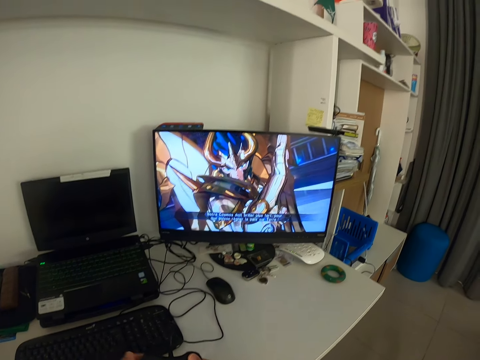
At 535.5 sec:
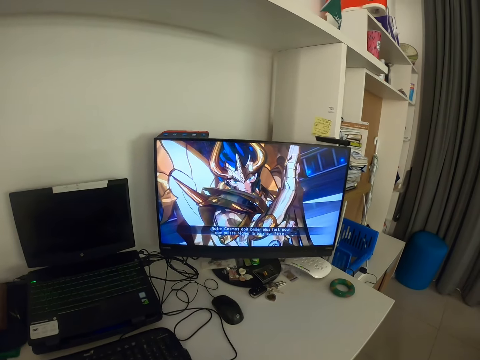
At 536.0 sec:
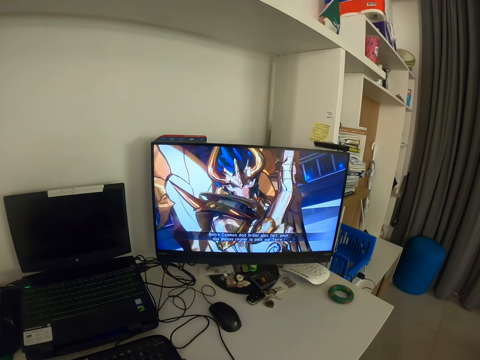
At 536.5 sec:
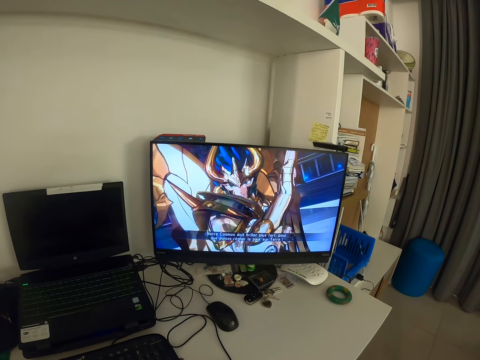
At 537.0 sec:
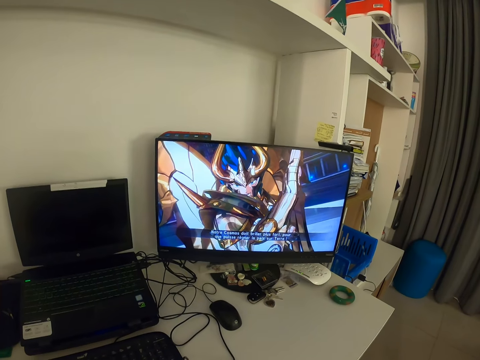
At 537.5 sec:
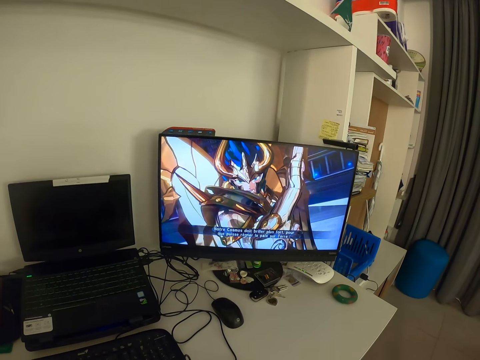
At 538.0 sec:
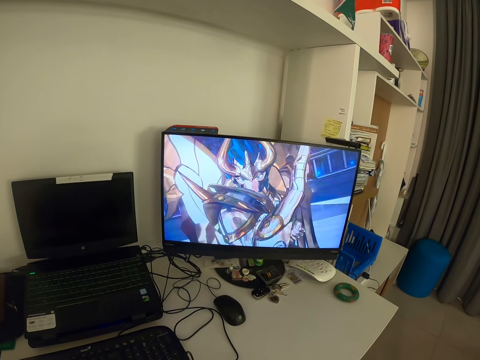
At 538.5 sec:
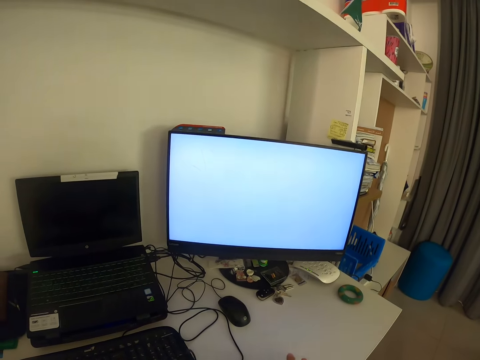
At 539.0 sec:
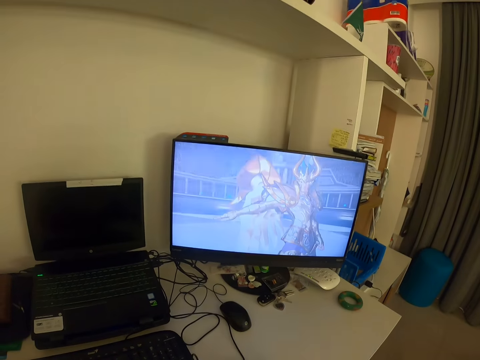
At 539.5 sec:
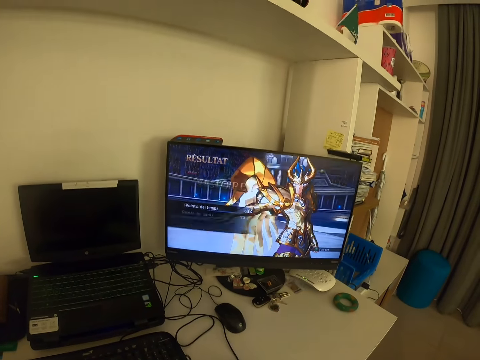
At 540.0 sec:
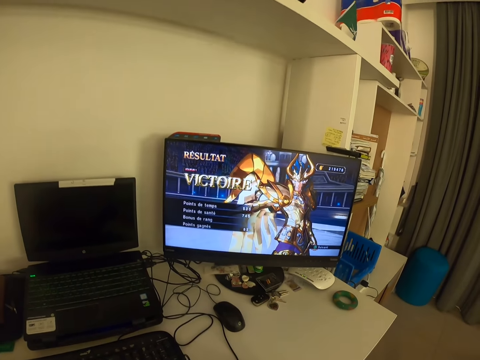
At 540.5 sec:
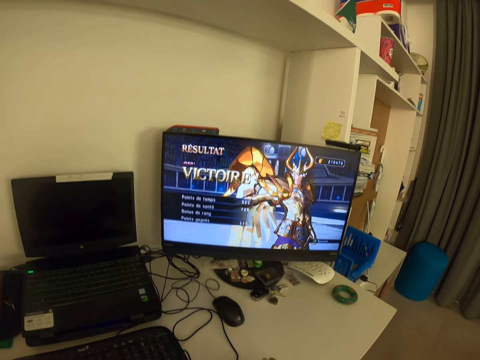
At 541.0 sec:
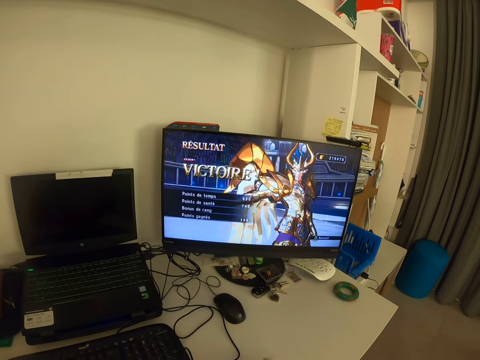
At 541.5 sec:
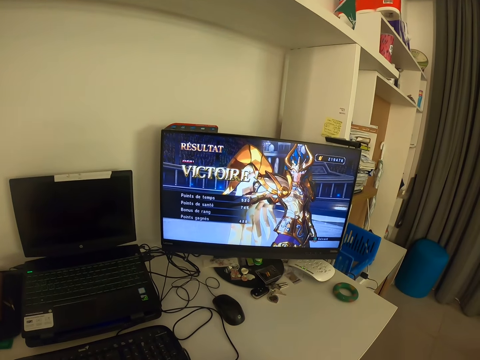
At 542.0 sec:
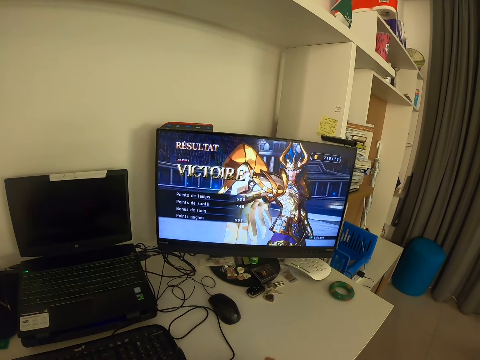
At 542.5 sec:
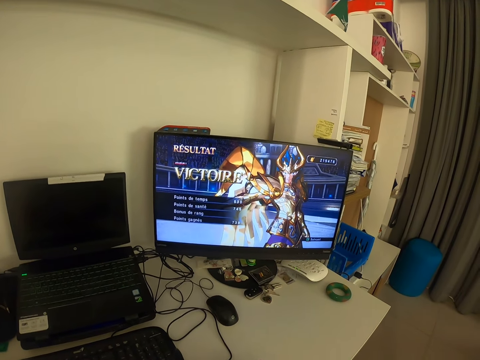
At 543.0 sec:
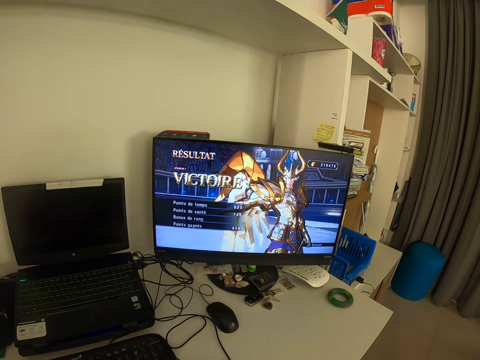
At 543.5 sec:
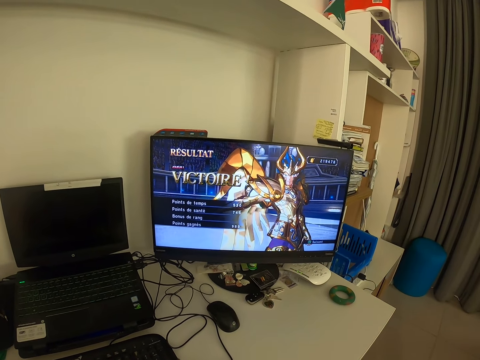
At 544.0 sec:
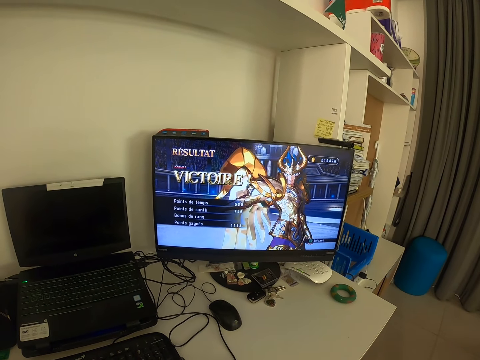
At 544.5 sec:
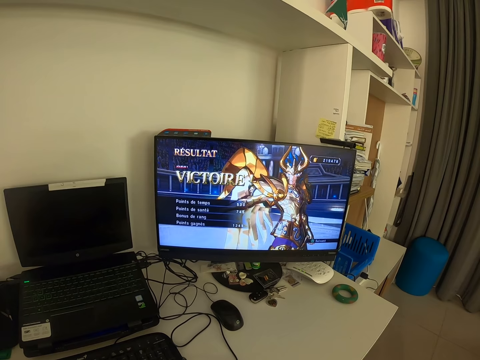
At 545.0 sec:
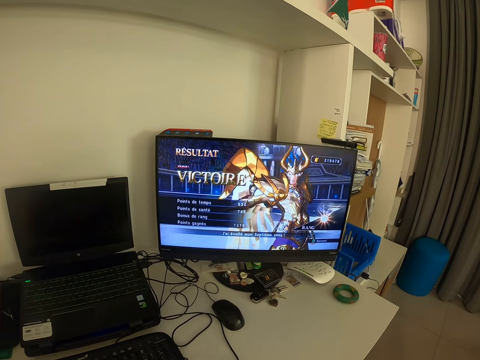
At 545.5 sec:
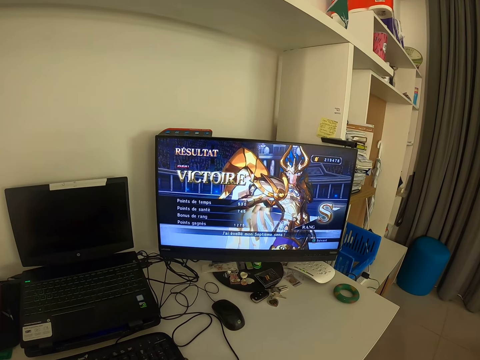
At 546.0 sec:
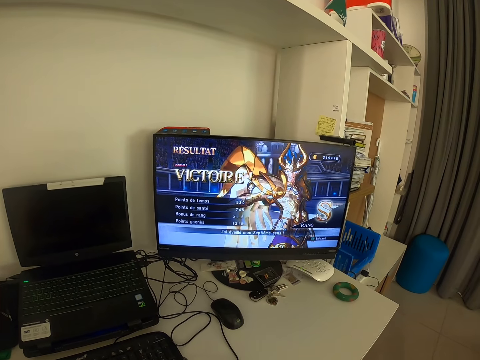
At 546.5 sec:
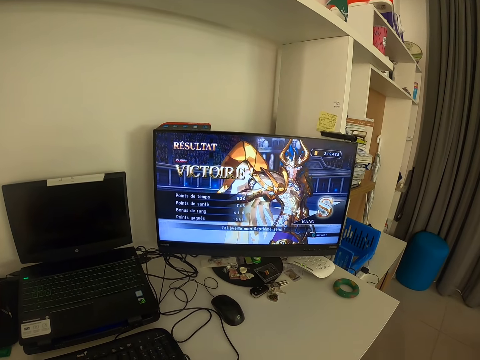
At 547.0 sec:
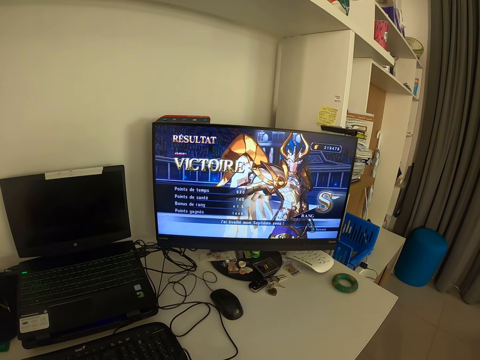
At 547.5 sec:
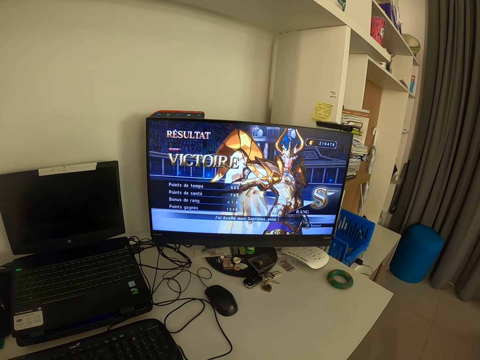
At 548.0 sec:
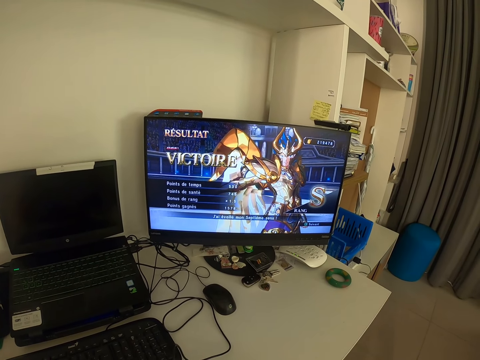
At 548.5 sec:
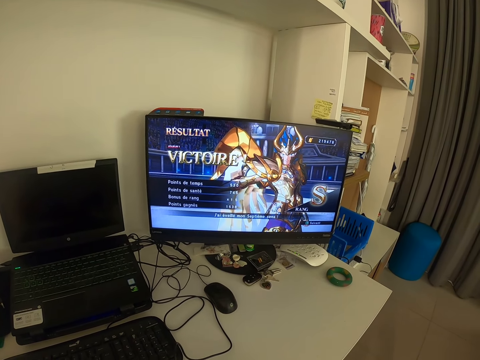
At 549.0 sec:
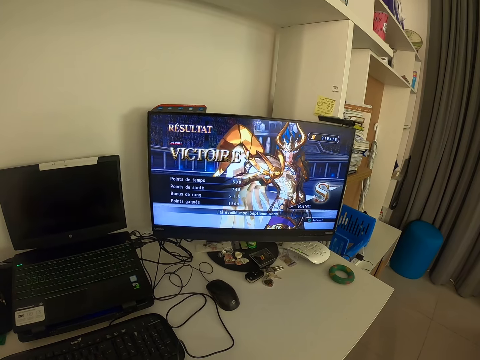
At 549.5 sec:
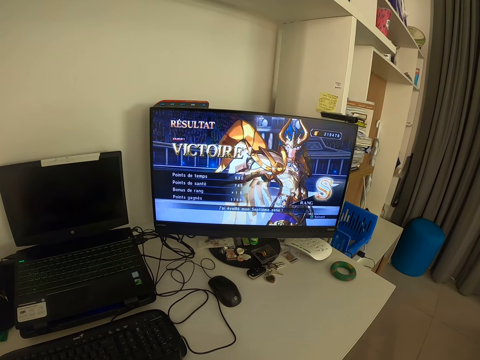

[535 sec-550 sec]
The camera wearer holds the game pad with both hands. They look at the monitor.

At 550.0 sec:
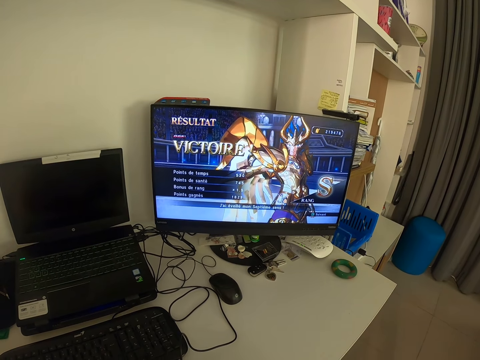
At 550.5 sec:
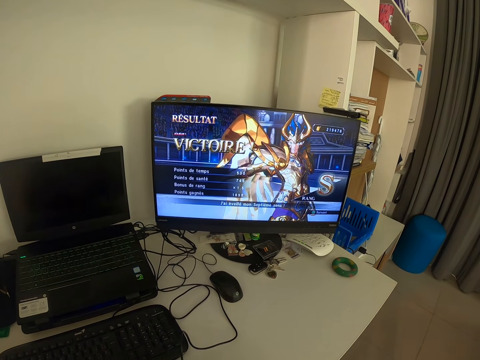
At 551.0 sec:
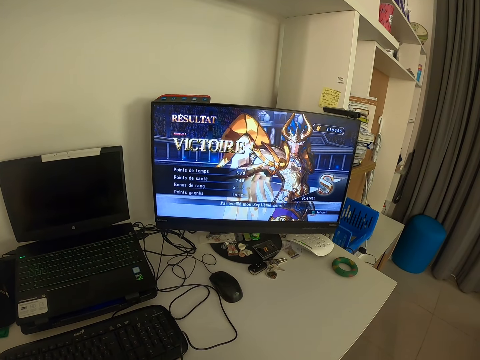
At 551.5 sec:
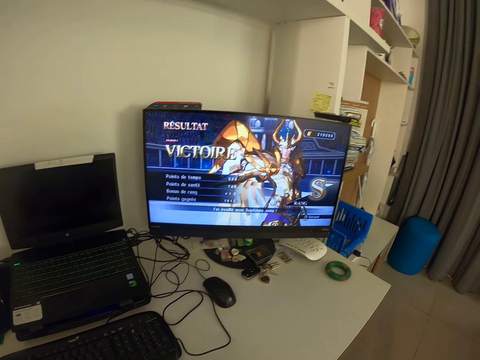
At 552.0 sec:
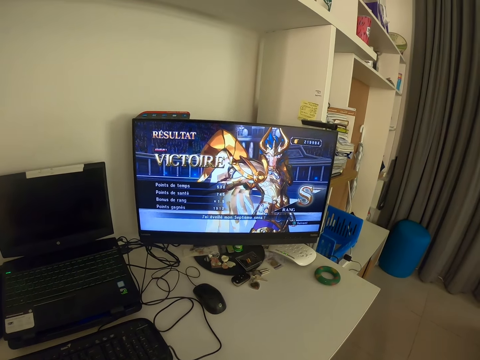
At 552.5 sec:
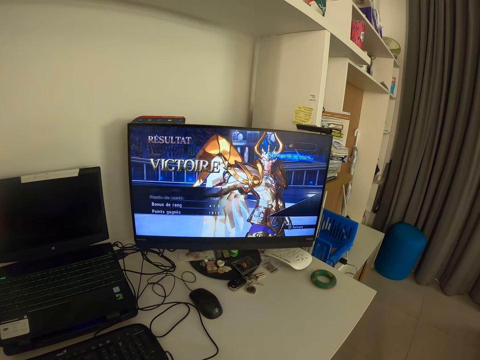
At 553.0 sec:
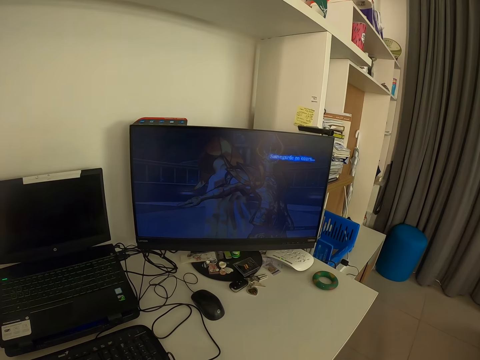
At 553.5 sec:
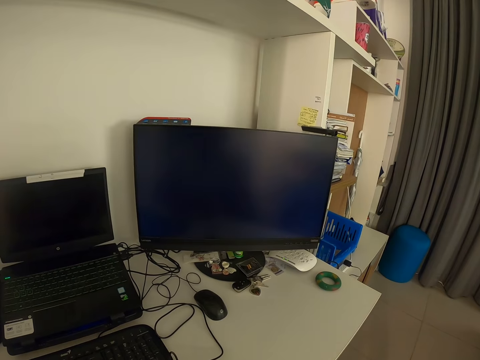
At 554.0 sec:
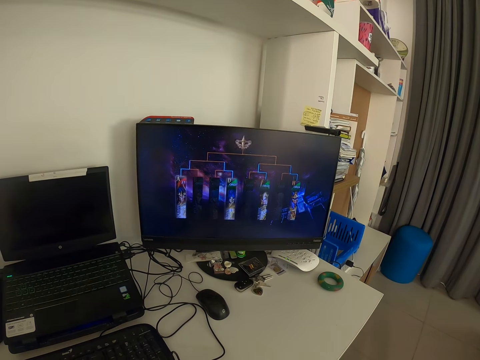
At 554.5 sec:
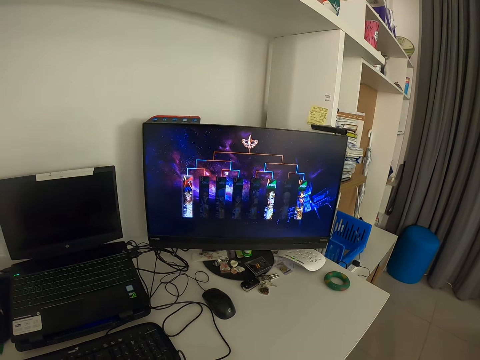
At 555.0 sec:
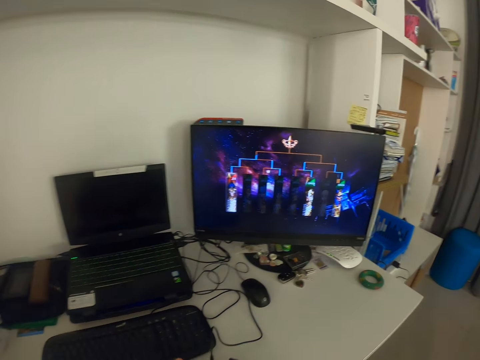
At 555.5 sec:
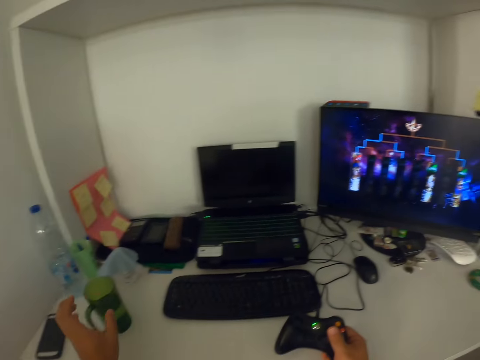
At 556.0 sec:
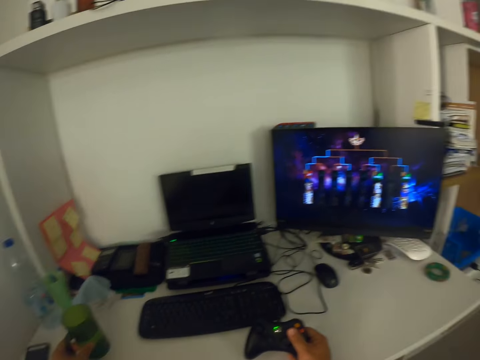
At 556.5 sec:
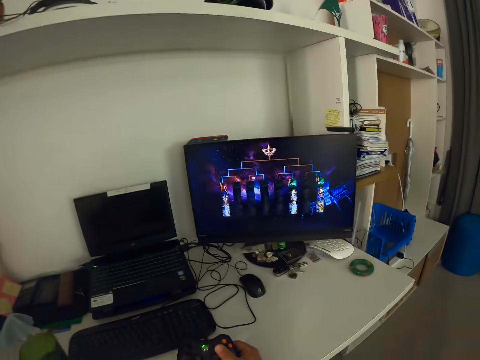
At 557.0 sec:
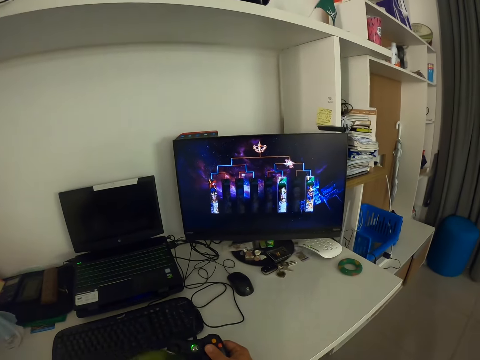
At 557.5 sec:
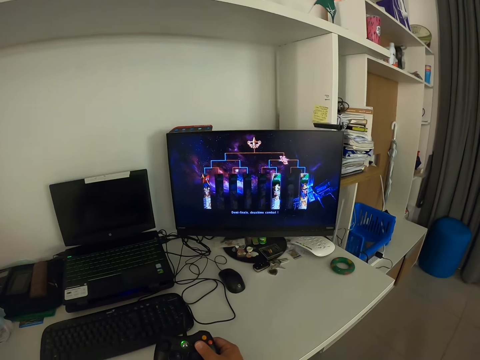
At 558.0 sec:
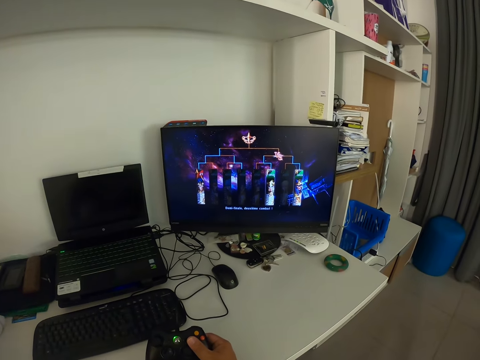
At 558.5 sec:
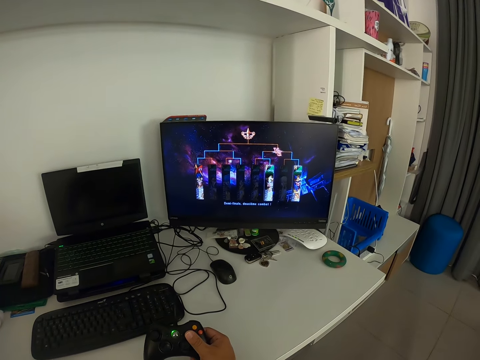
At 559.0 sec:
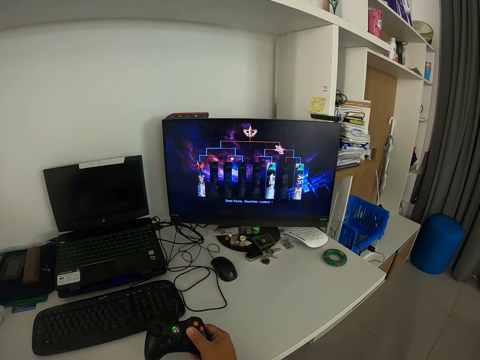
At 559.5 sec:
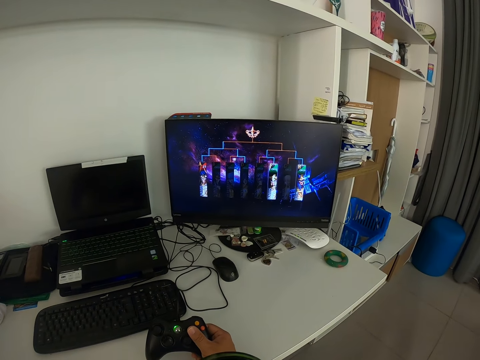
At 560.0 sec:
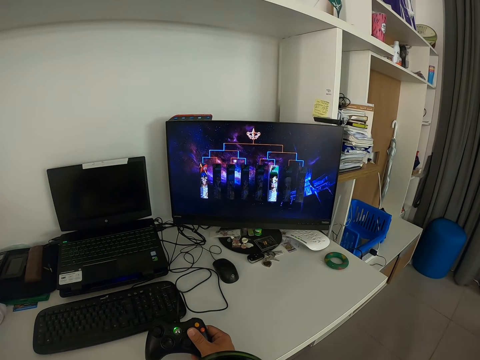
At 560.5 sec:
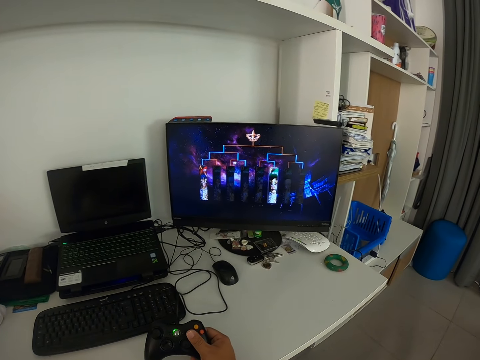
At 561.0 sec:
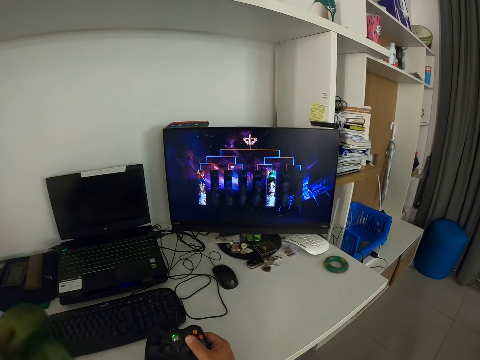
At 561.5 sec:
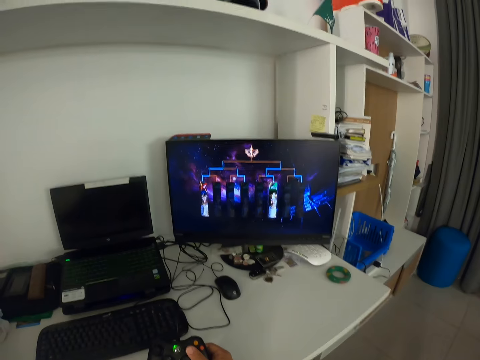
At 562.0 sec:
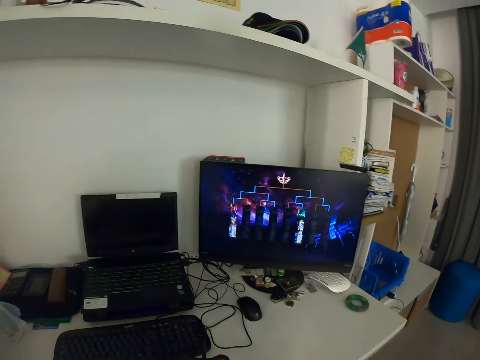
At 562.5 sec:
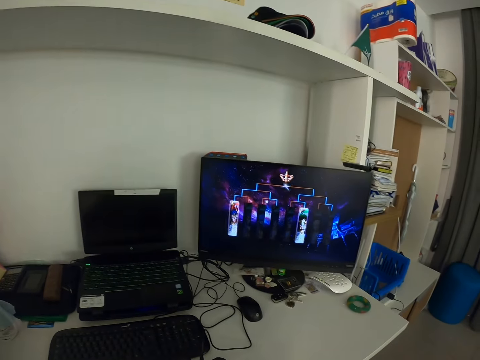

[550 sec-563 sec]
The camera wearer looks to his left. He reaches for a green cup on the table with his left hand. He lifts up the cup on the table. He moves the cup towards himself. He drinks from the cup. He looks at the monitor. He returns the cup back to the table.
